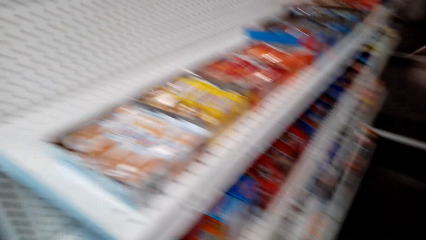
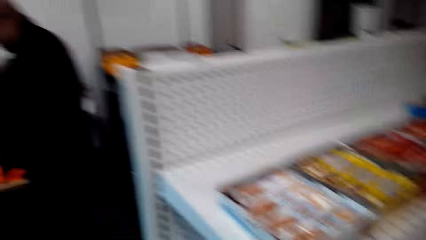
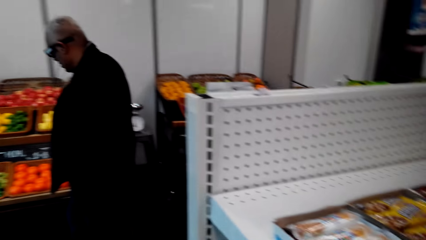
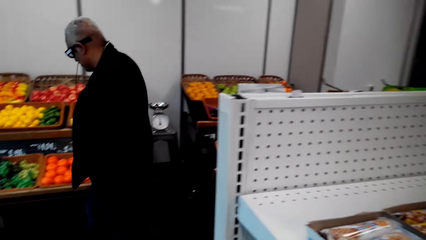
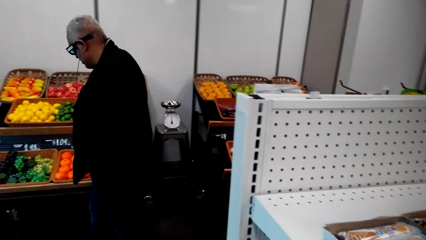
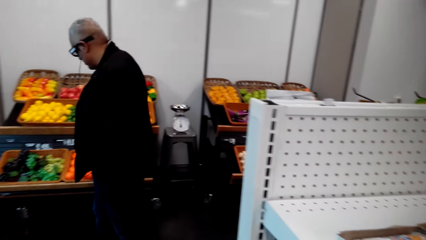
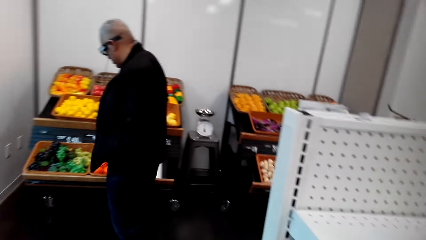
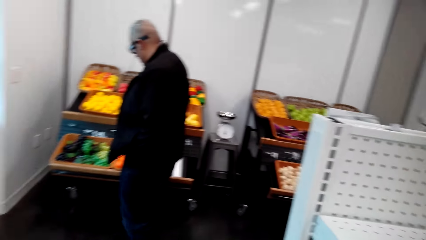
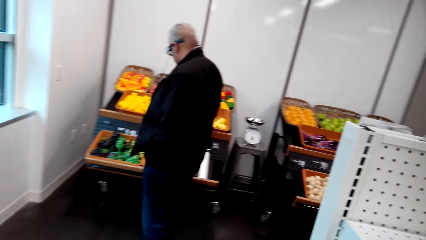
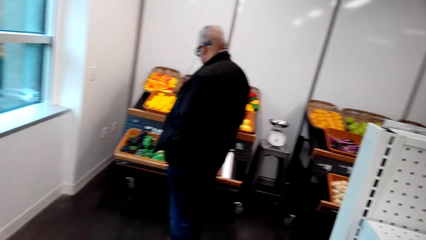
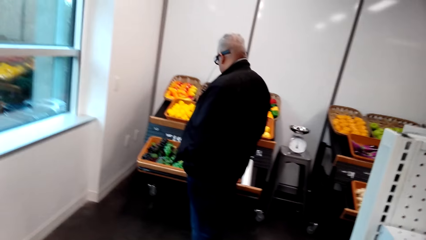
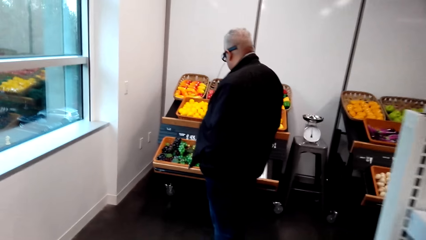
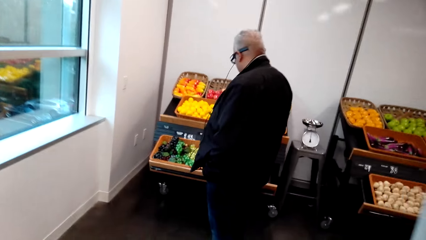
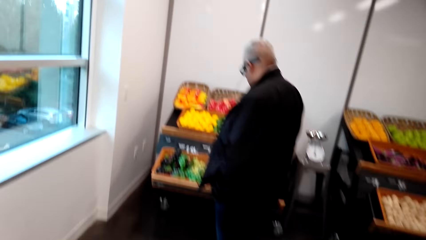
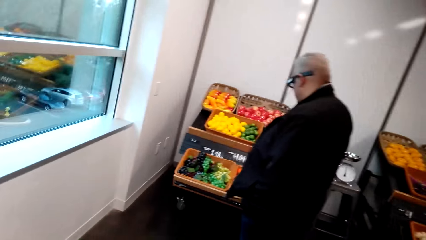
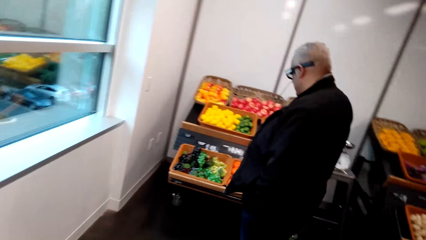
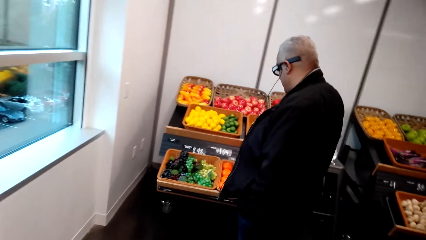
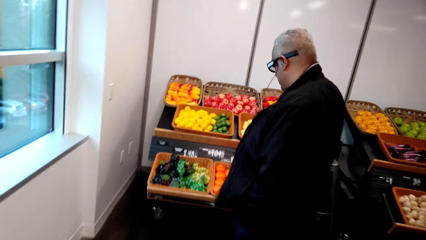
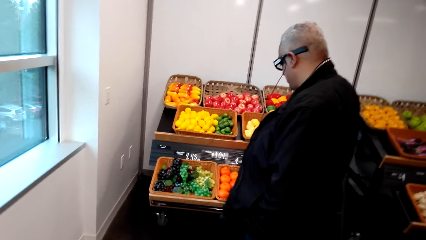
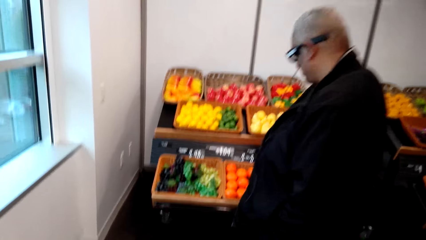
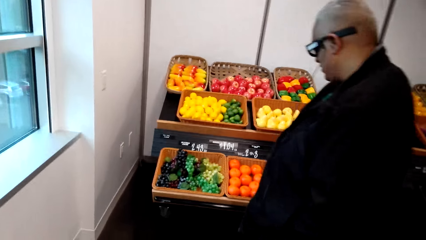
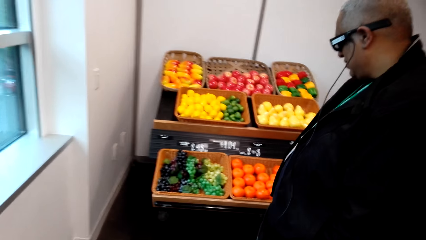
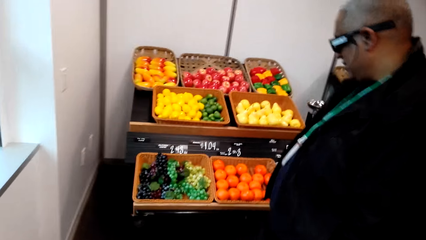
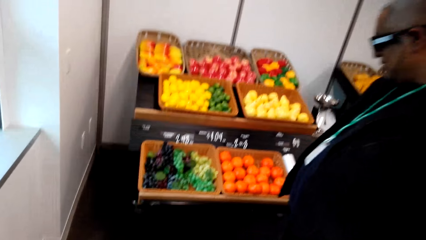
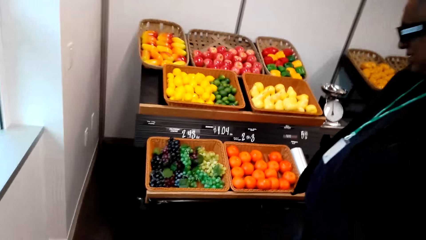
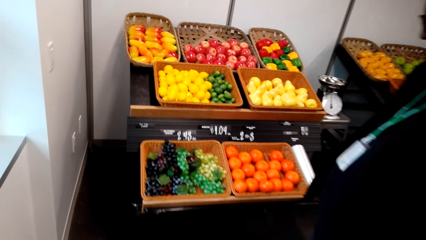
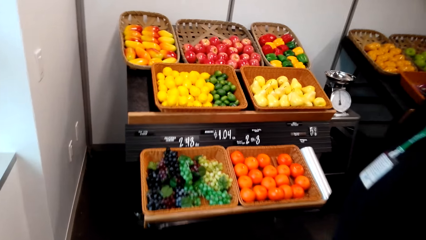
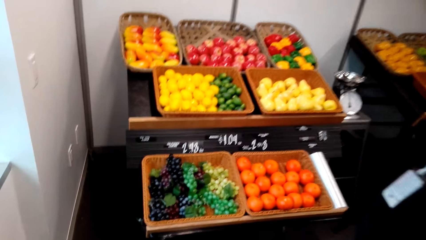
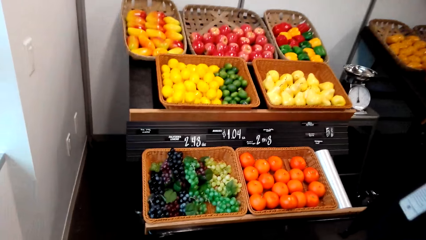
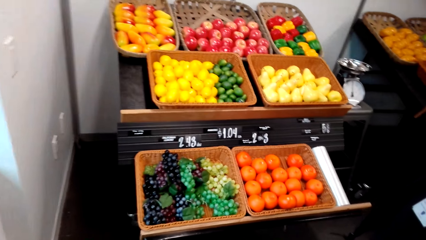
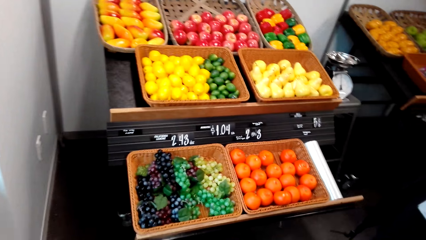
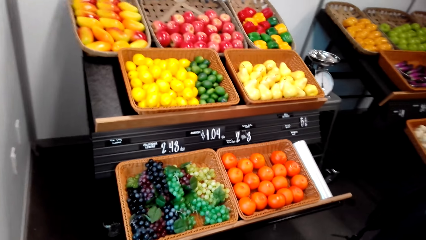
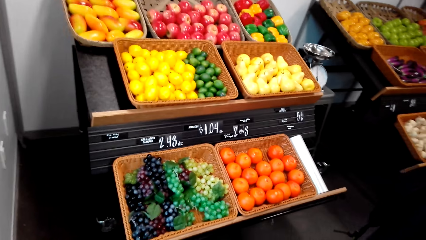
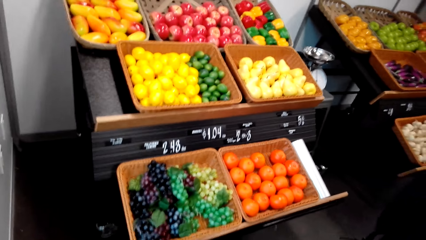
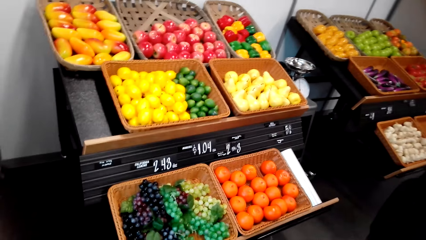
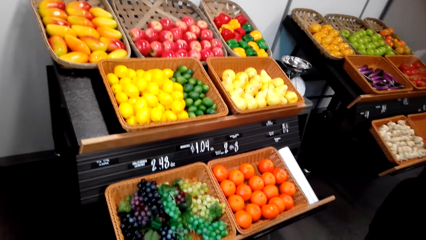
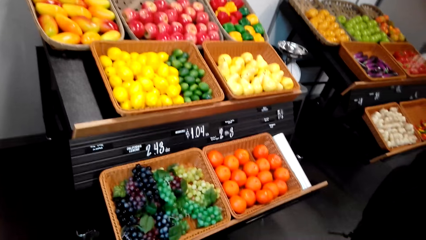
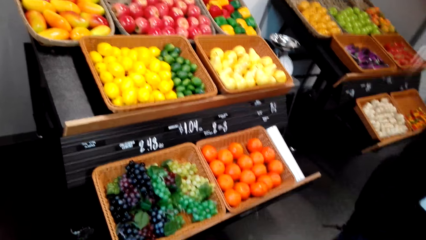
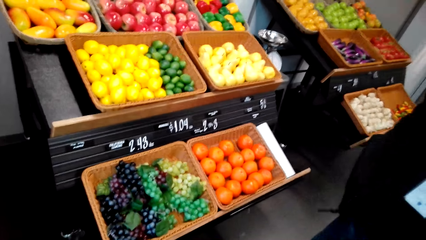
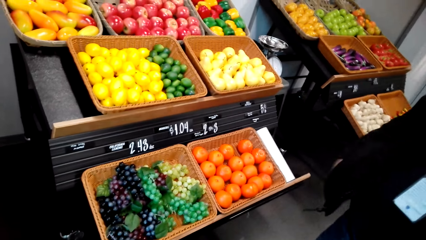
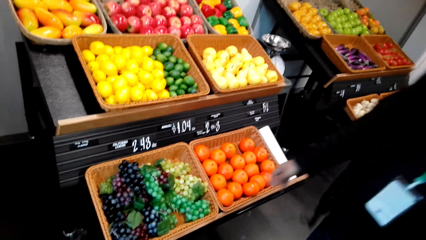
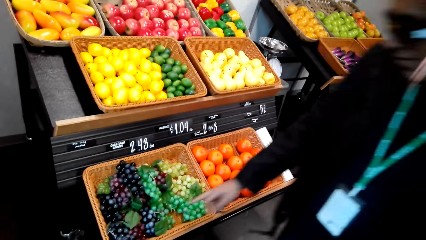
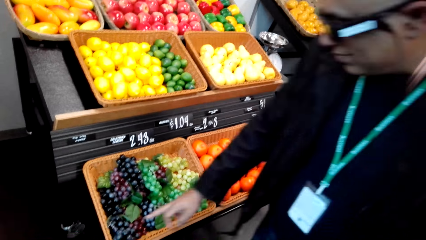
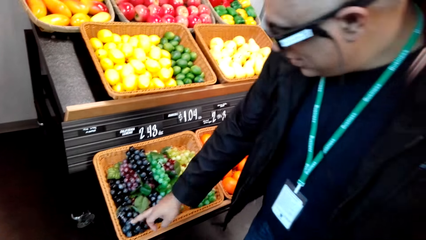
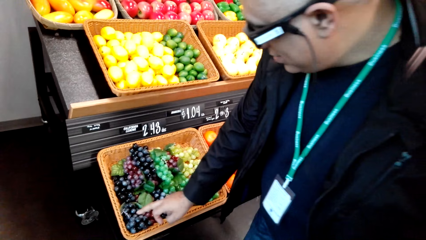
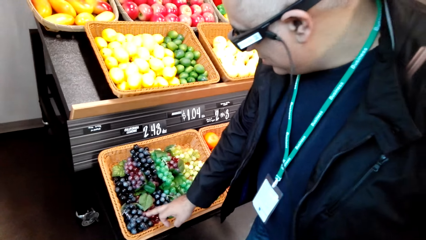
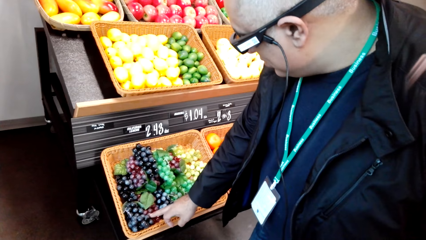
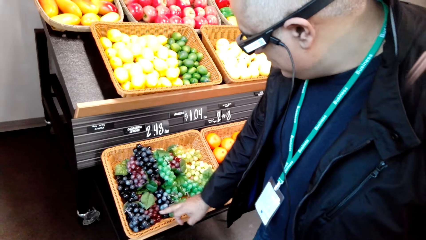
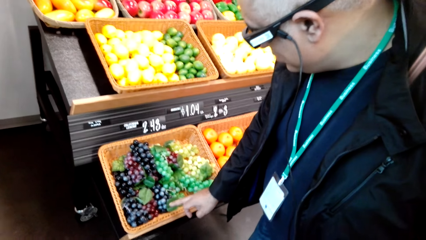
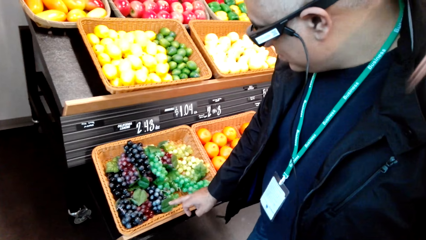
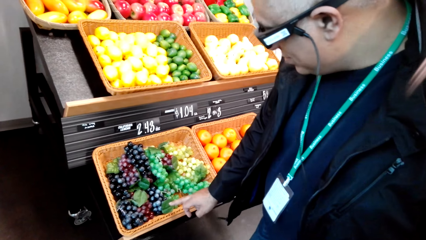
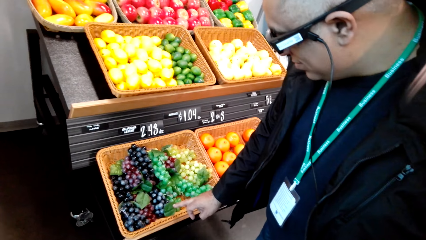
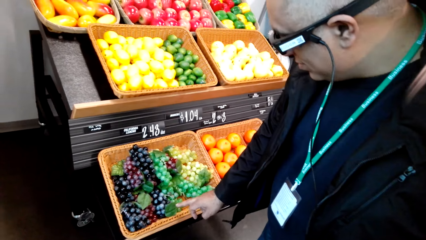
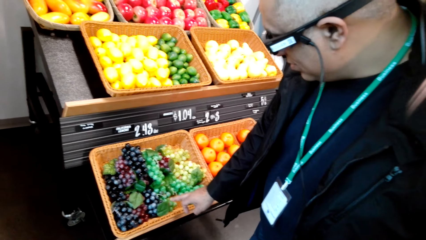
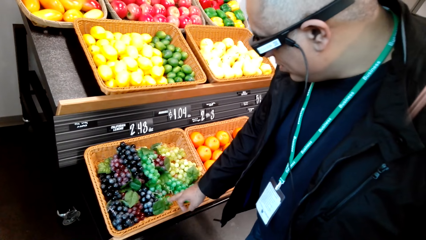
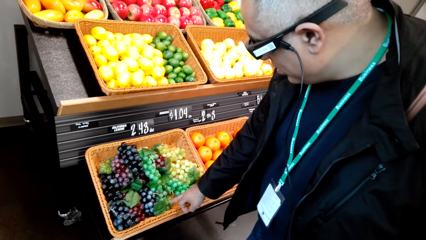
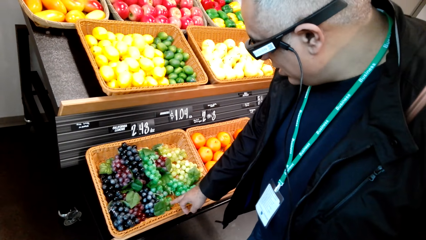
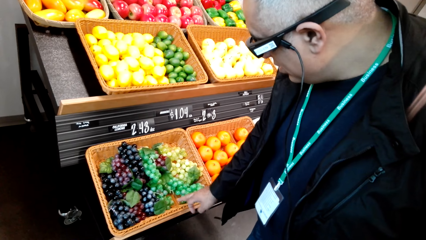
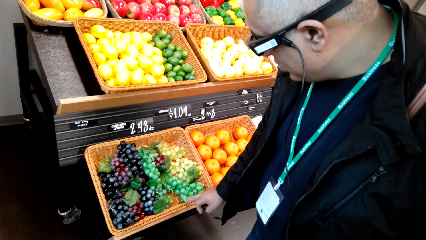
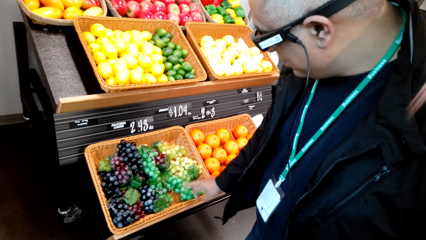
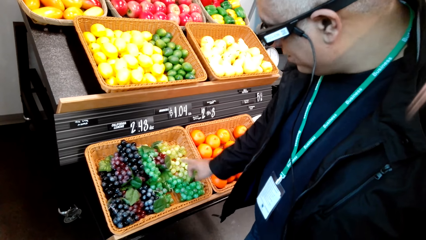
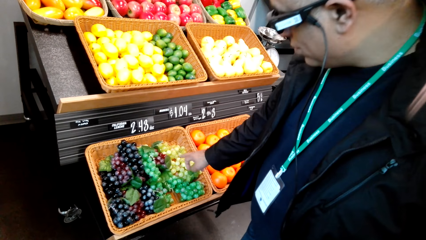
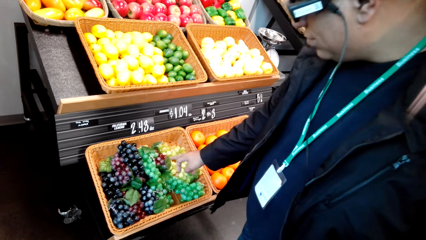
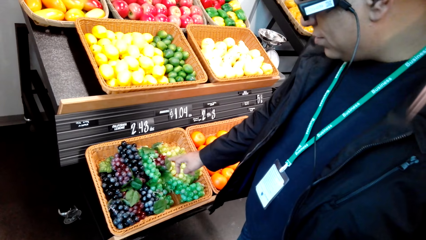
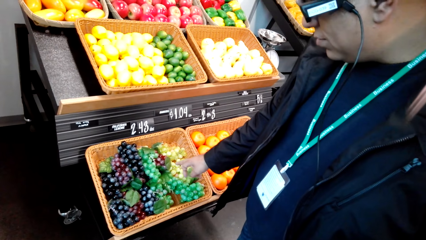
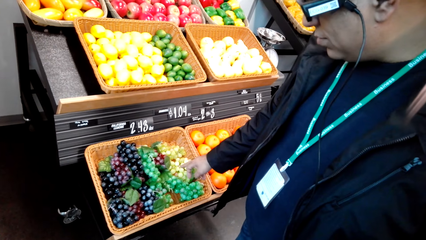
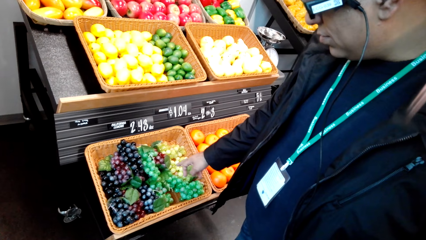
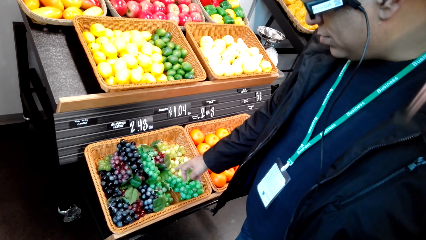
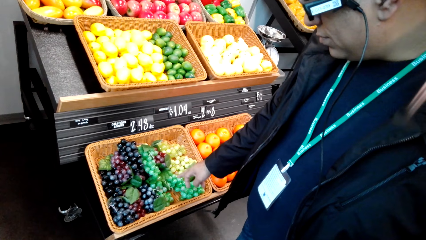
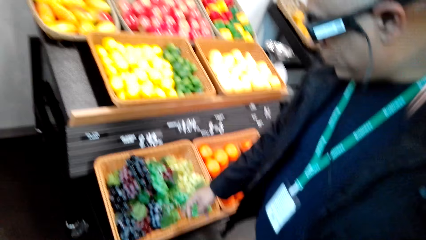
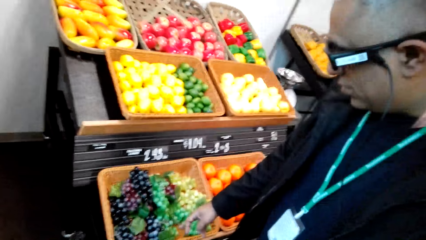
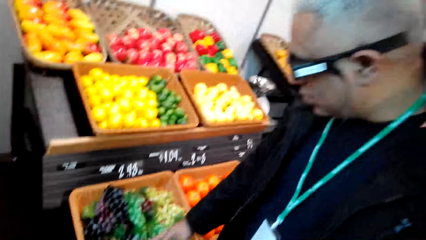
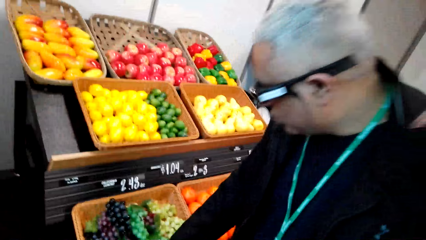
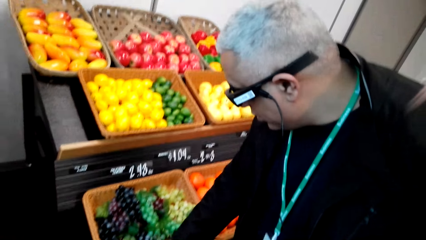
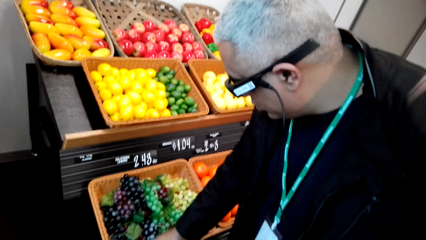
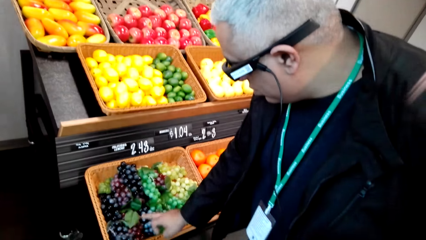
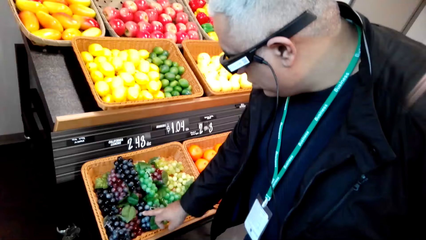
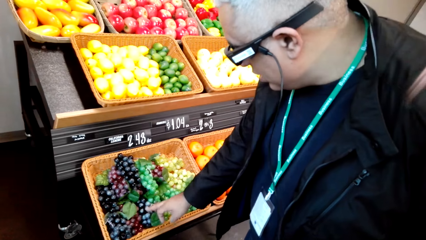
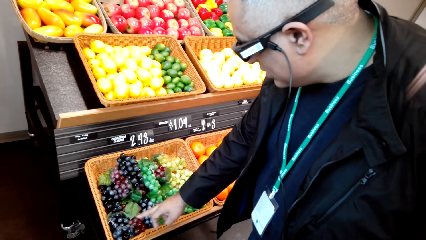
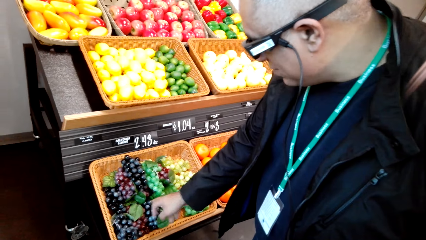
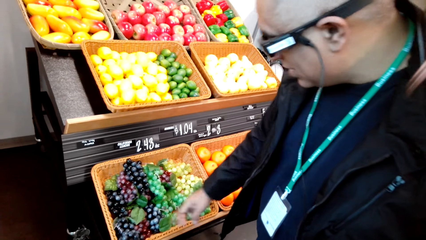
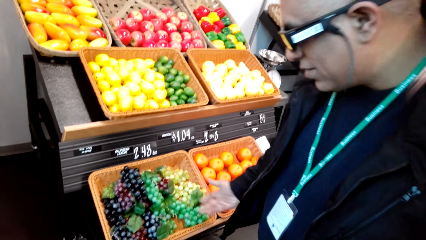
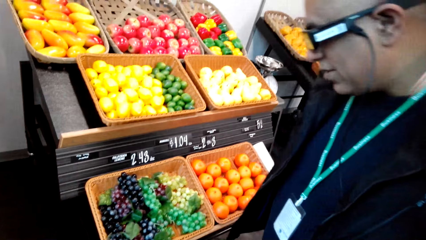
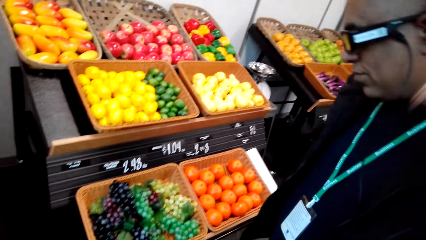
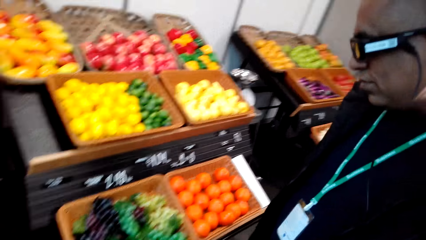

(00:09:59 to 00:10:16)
A man talks to the camera wearer. The camera wearer talks to the man and walks around the store. They walk towards a fruit stand in the store. The man stands in the store. The camera wearer checks the grapes. The man touches berries on the fruit stand and counts the grapes.
